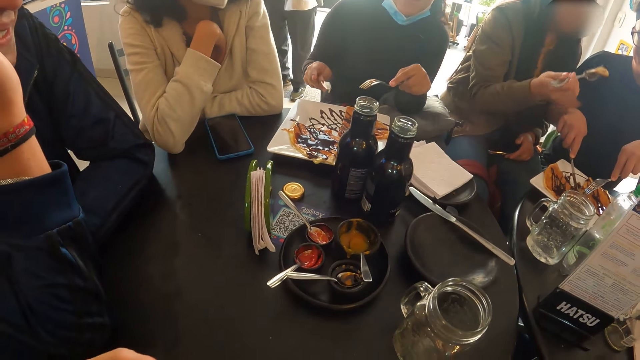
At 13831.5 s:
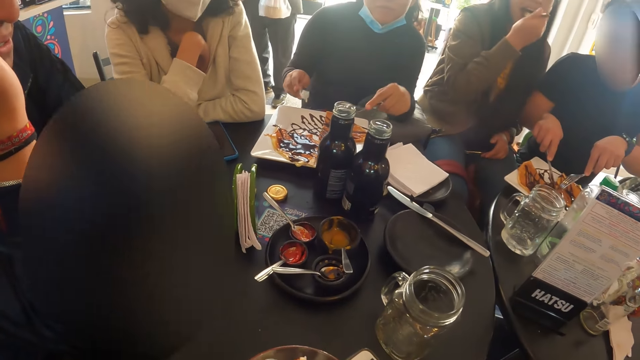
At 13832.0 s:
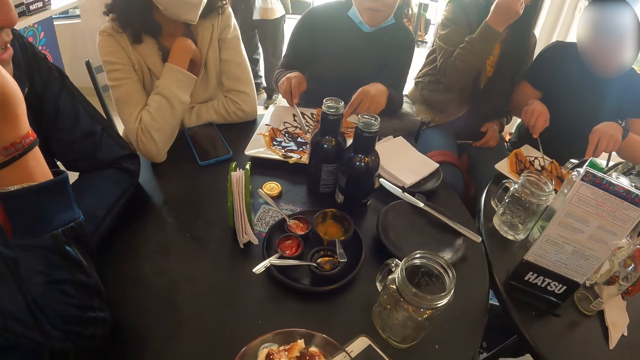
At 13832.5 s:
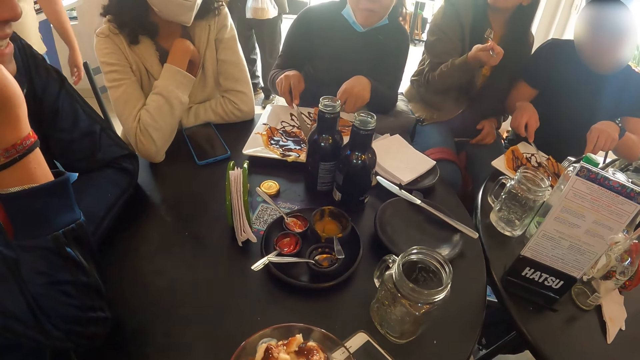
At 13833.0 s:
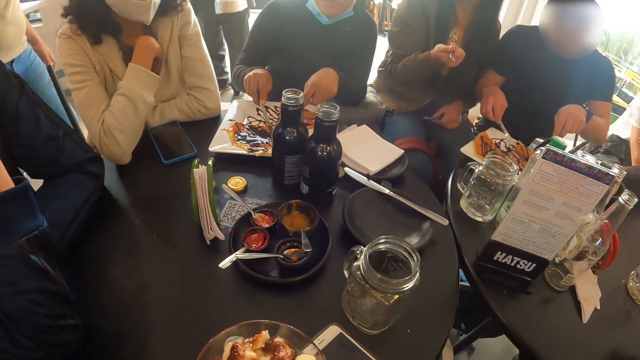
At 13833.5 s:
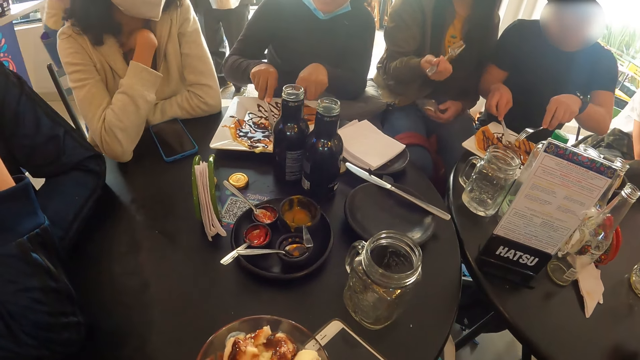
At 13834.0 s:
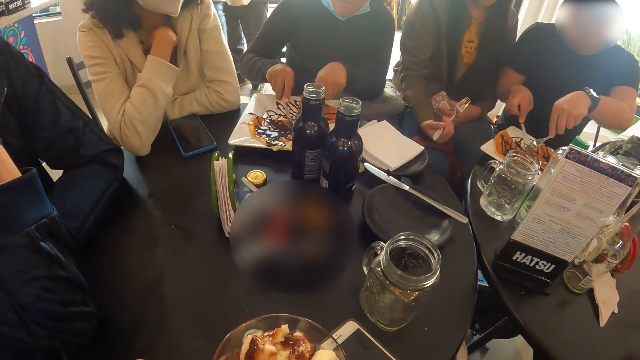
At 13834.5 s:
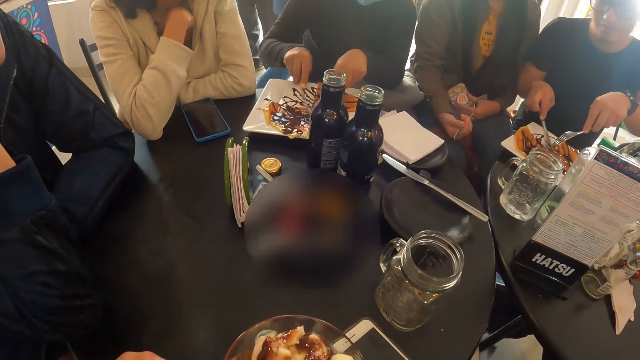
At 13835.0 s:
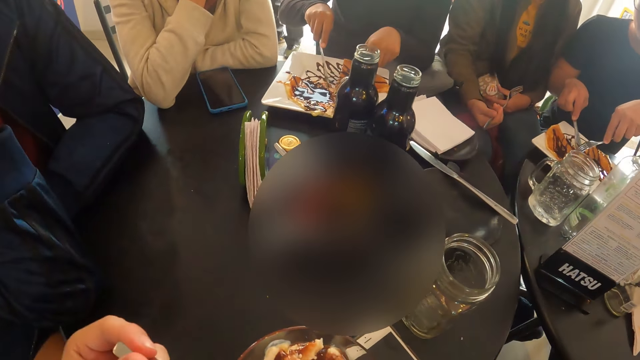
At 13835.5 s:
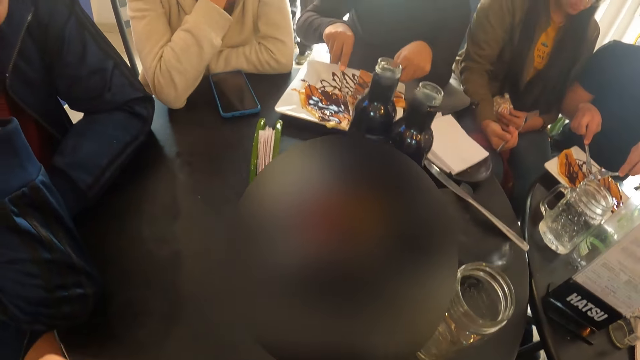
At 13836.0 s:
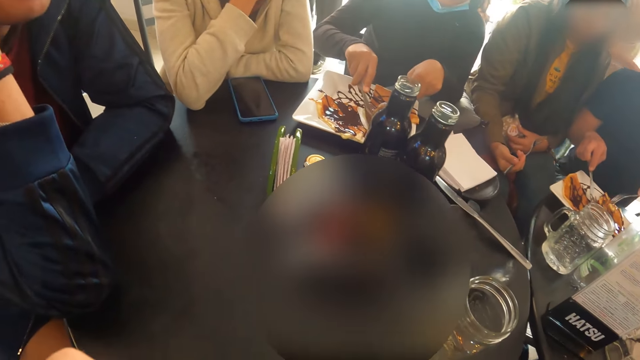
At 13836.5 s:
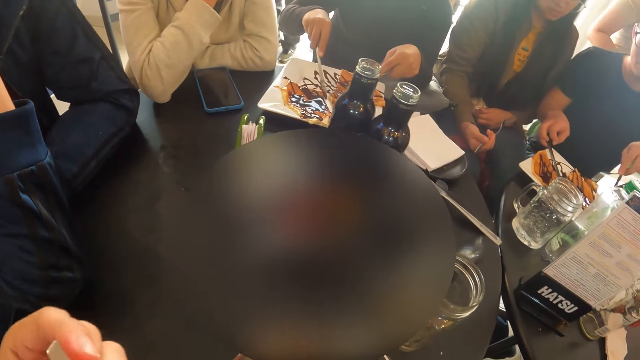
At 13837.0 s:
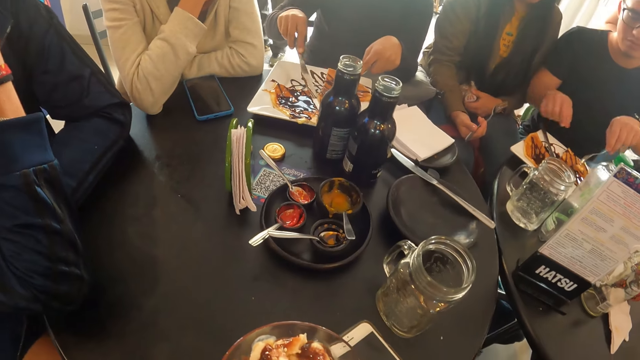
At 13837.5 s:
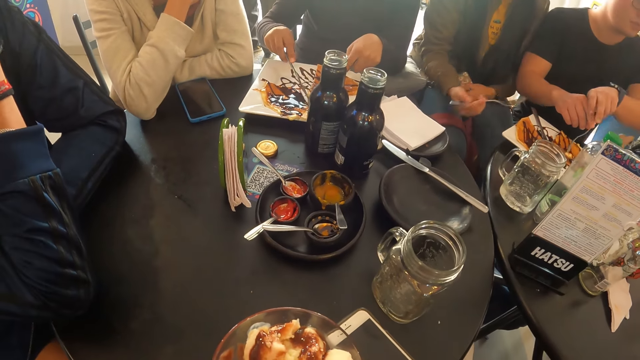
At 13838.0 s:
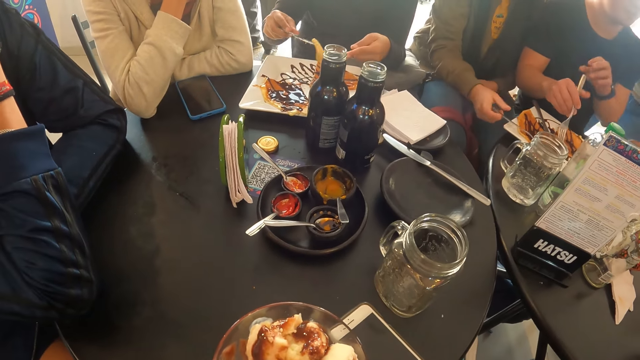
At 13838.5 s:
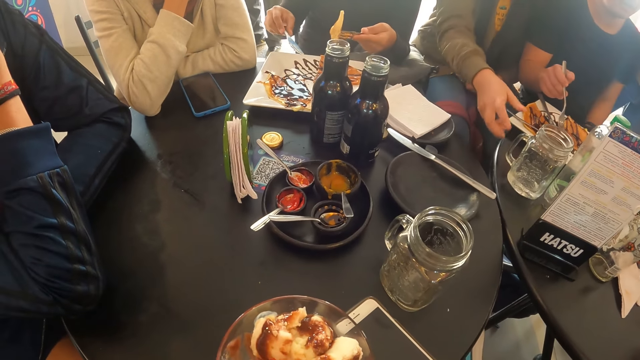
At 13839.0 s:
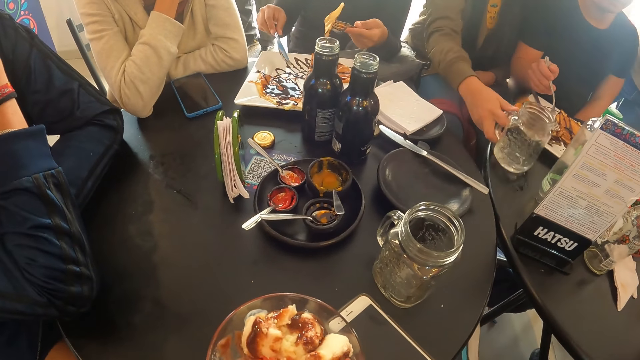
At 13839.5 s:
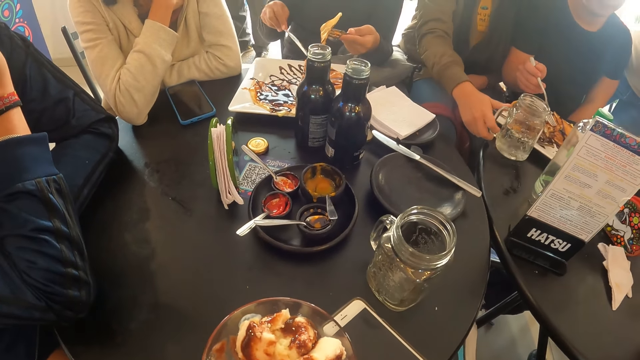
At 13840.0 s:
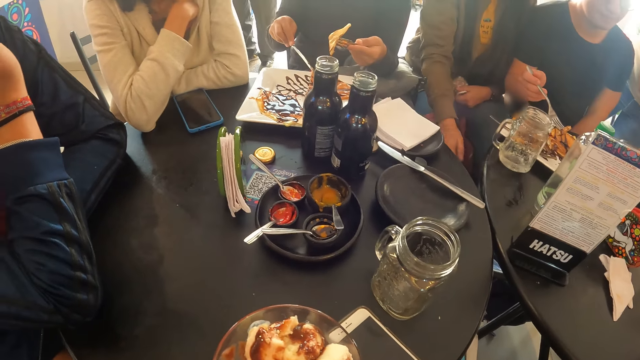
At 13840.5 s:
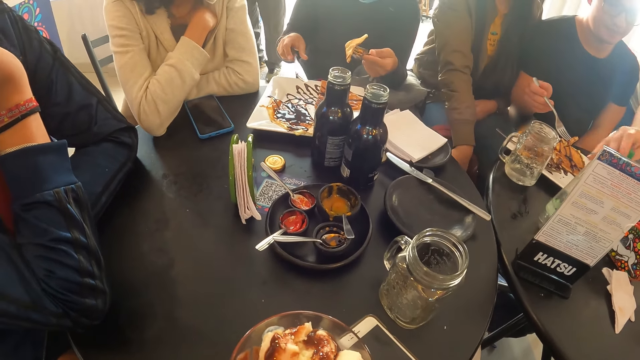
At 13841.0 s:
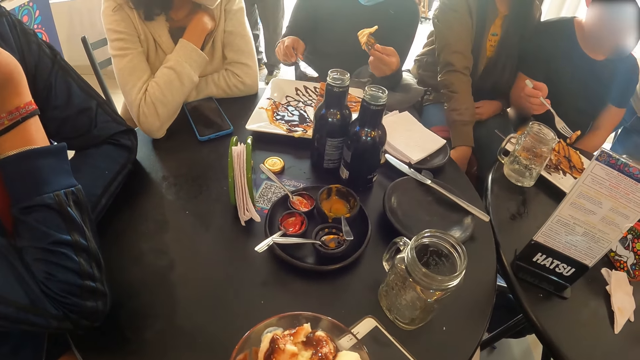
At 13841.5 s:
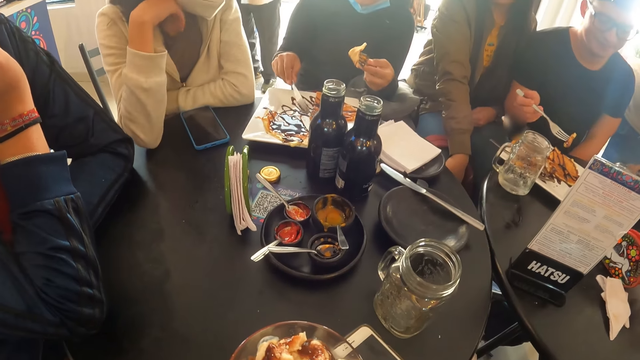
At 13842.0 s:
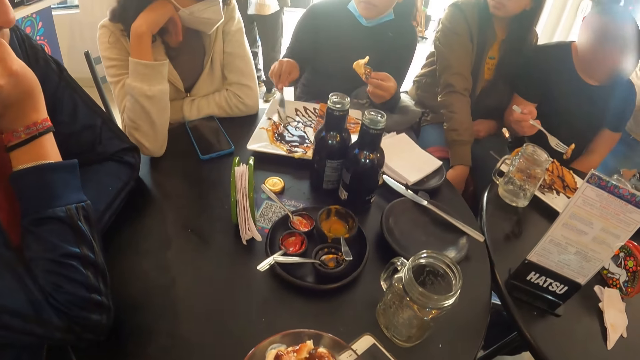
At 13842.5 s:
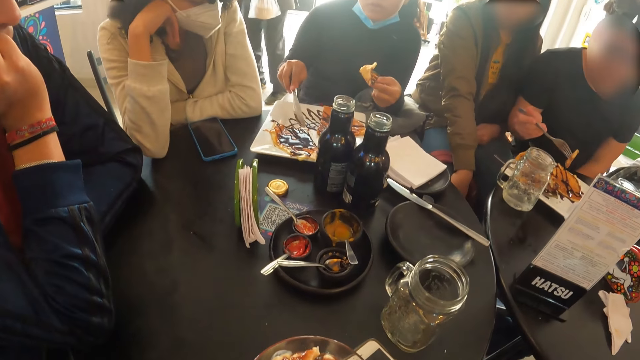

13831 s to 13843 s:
The guy eats the meal on the plate on the table with the fork and table knife in his hands. The girl eats the meal on the fork in her right hand. The camera wearer scoops something with a spoon. They put something into the mouth. The girl adjusts a mug from the table with her right hand. A woman removes bottles of water from the table with her right hand.

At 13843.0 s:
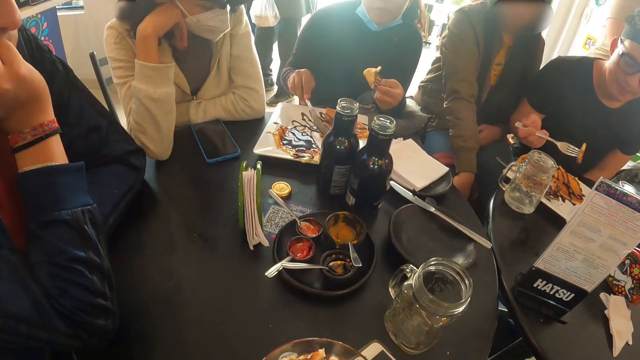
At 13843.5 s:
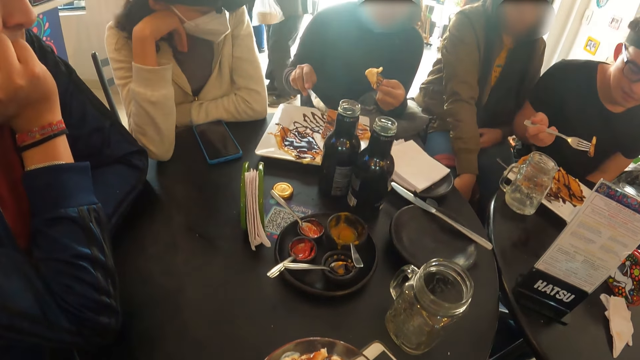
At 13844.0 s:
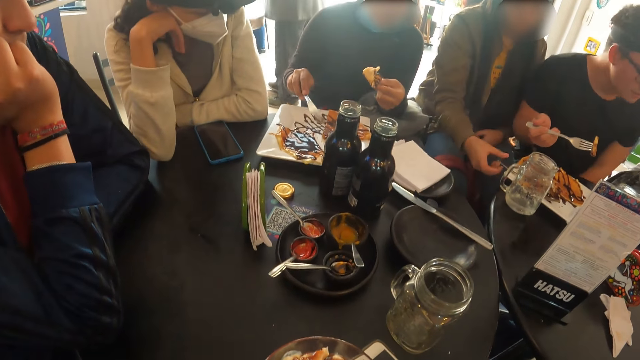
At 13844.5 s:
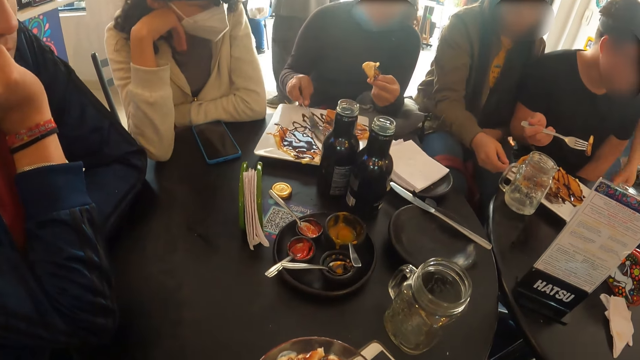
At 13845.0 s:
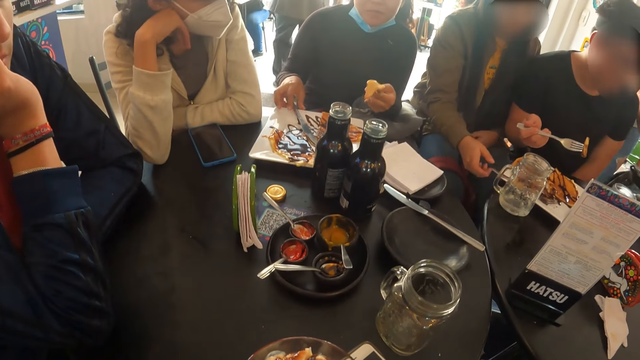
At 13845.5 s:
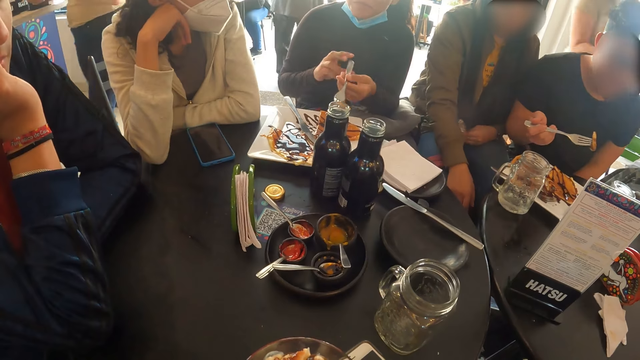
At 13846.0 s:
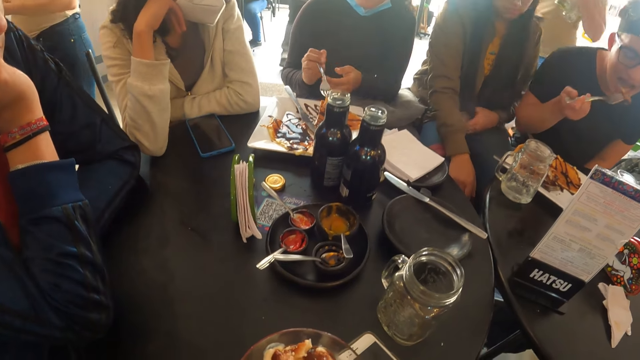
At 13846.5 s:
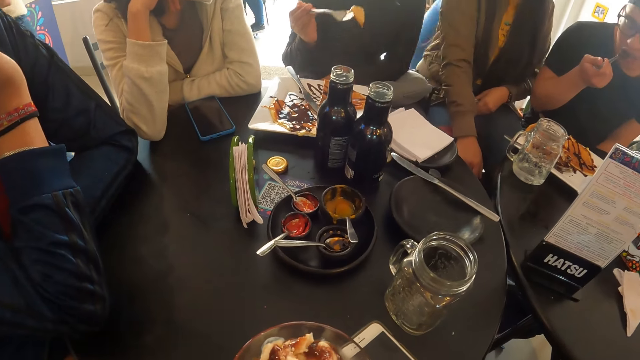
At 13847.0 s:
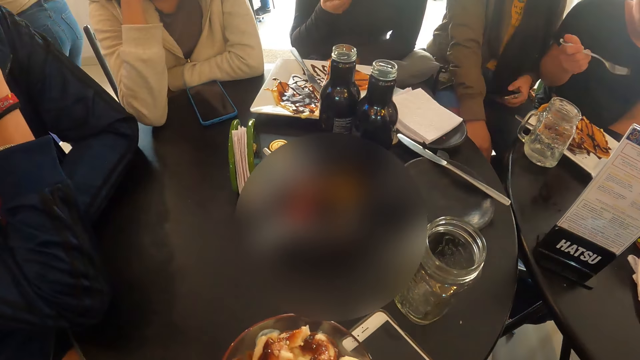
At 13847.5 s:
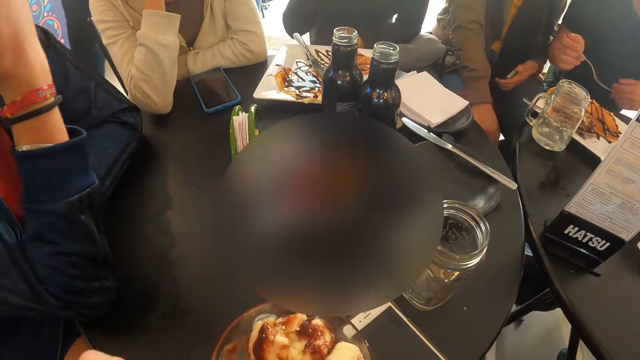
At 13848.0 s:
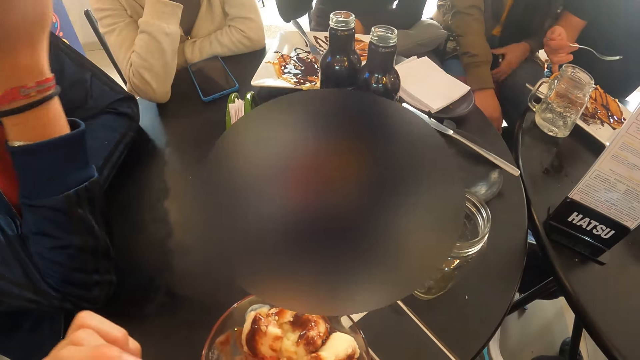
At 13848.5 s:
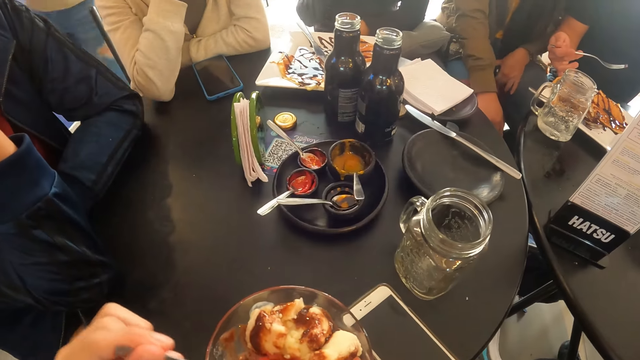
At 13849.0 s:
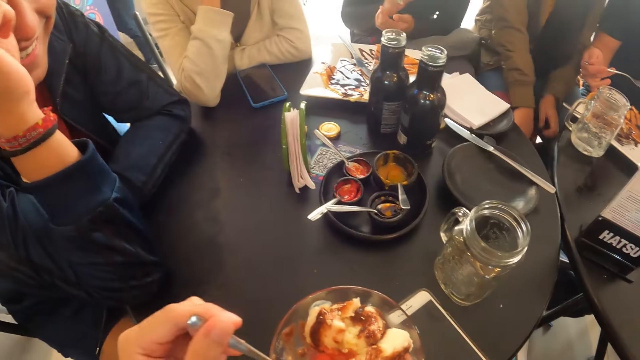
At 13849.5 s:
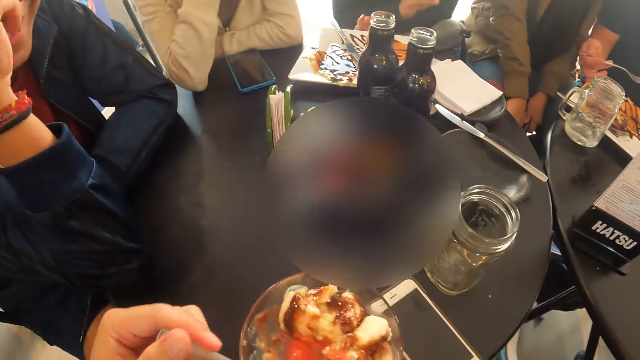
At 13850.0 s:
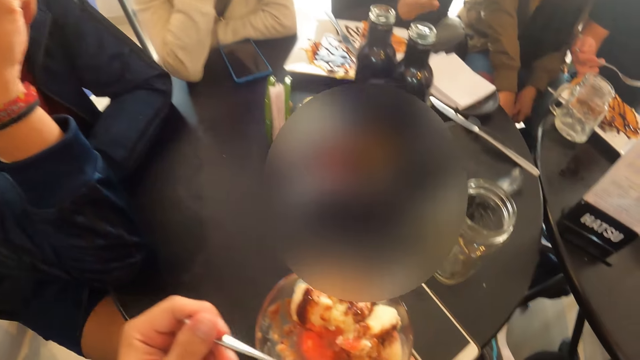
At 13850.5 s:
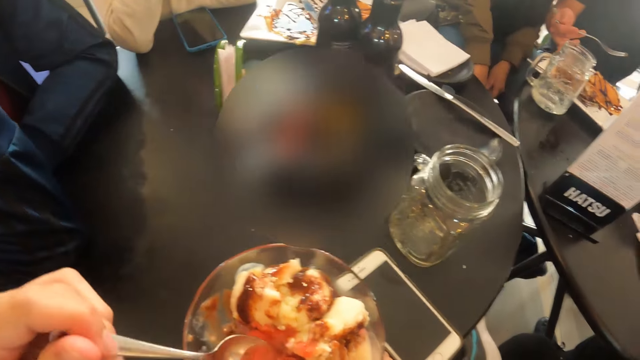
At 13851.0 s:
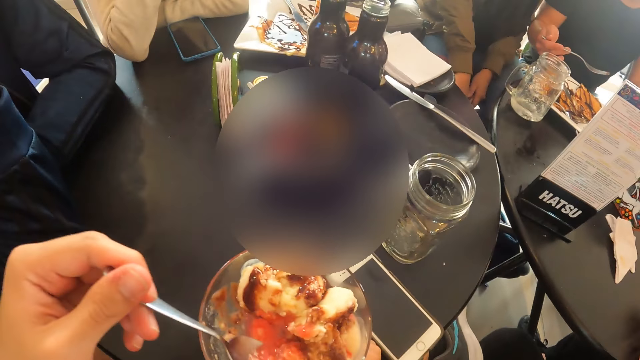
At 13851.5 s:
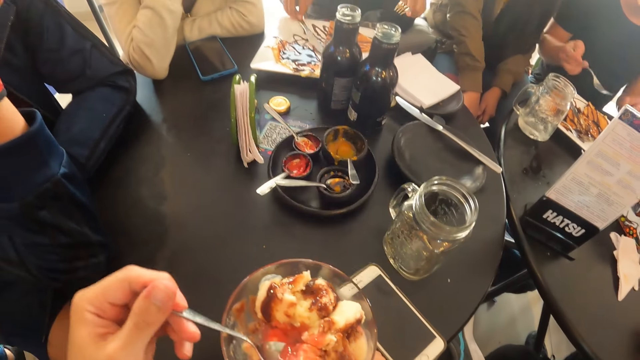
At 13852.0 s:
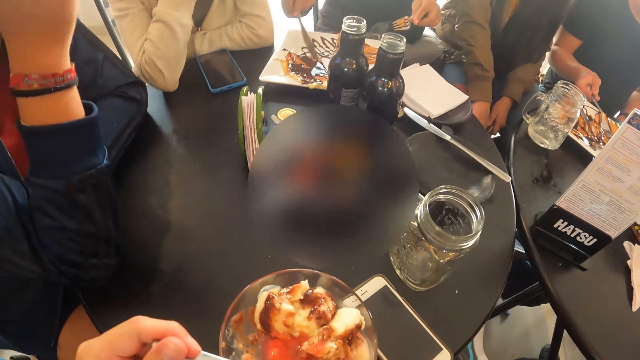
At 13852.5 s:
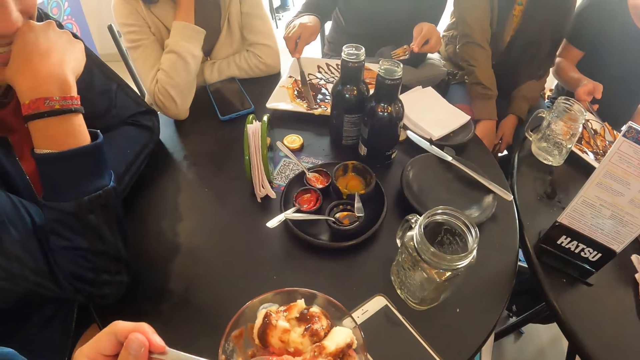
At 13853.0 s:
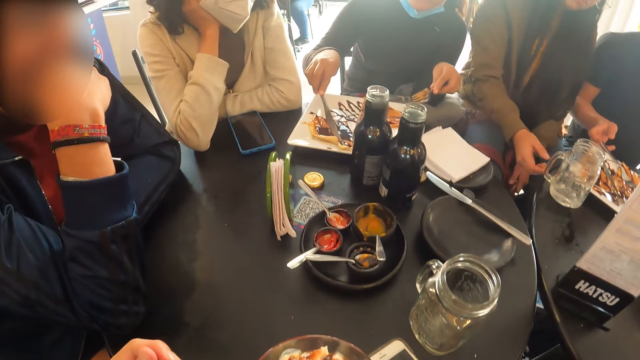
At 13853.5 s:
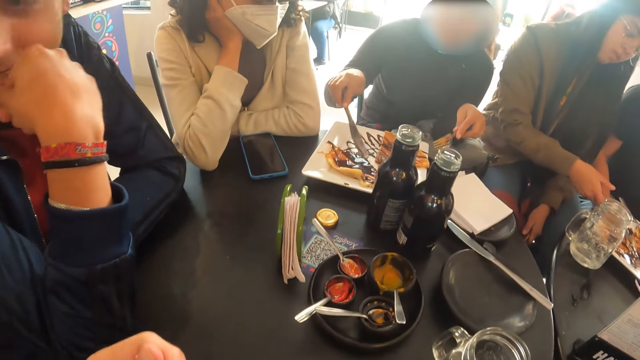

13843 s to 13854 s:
The guy eats the meal on the plate on the table with the fork in his right hand. The camera wearer scoops something with a spoon. The guy places the fork on the plate with his right hand.
